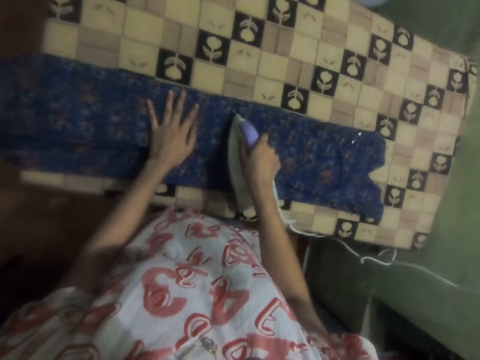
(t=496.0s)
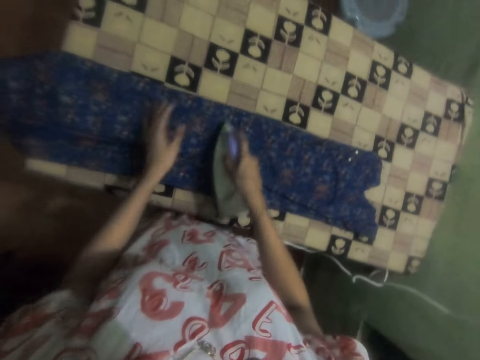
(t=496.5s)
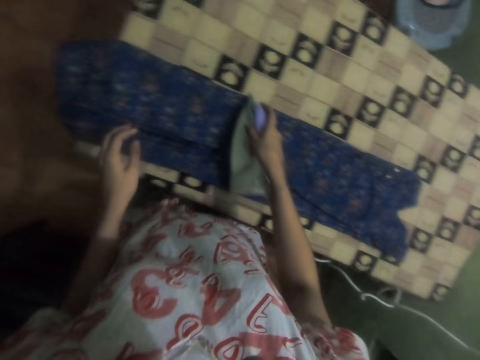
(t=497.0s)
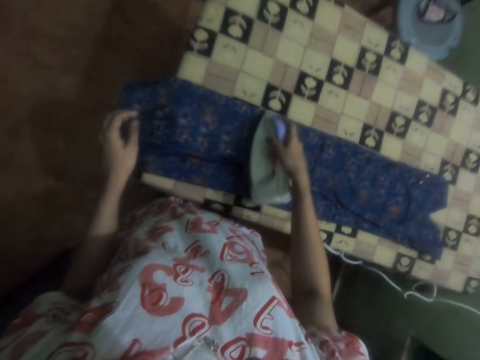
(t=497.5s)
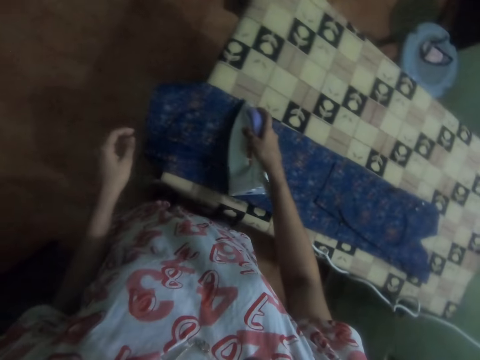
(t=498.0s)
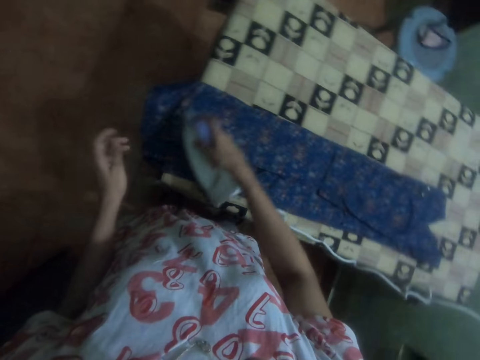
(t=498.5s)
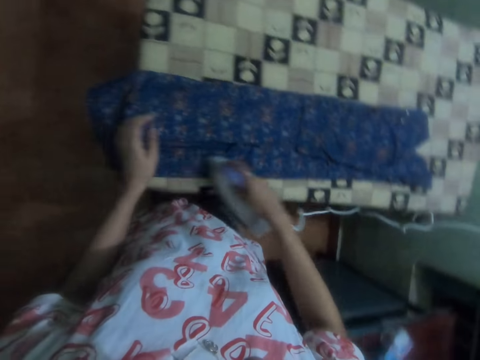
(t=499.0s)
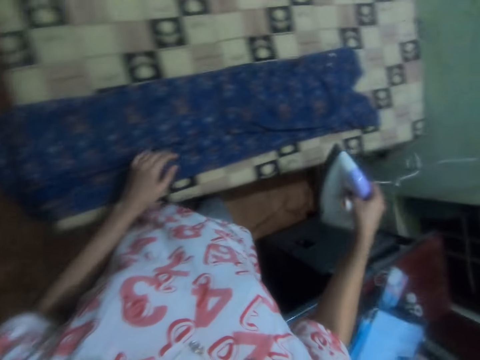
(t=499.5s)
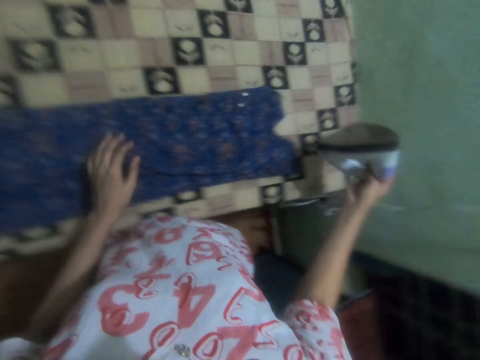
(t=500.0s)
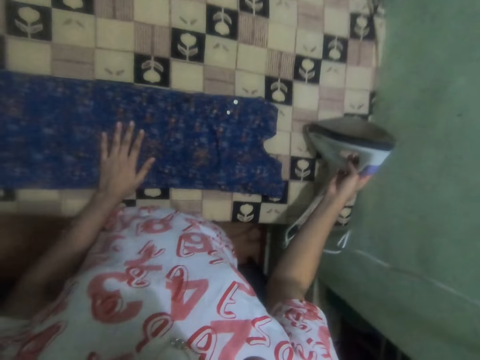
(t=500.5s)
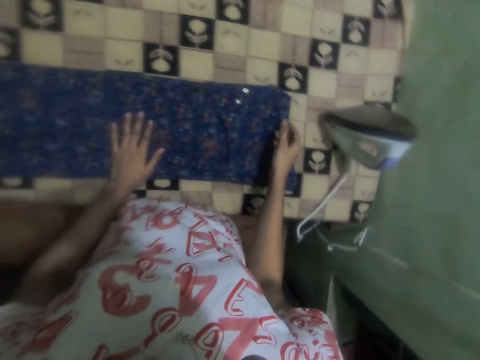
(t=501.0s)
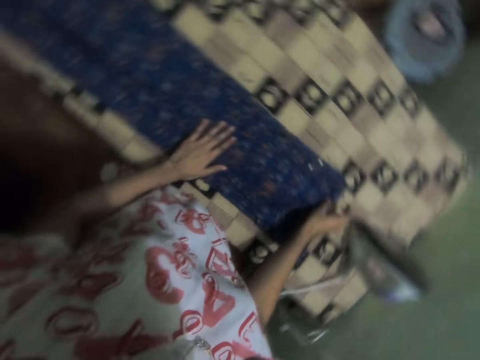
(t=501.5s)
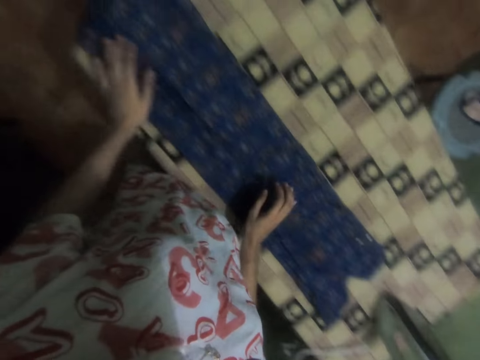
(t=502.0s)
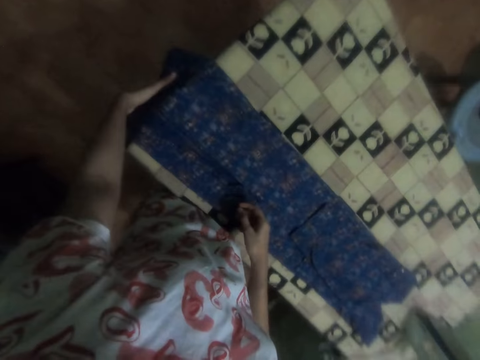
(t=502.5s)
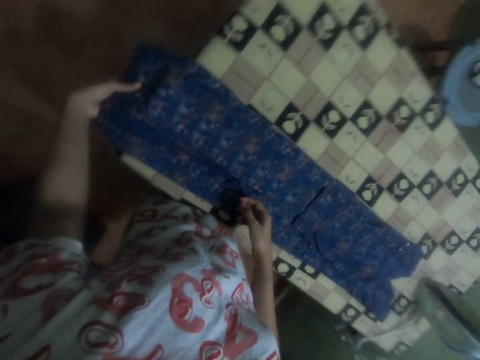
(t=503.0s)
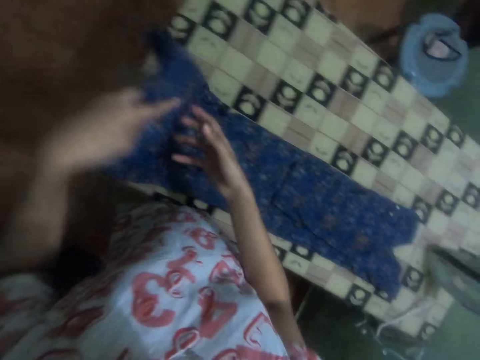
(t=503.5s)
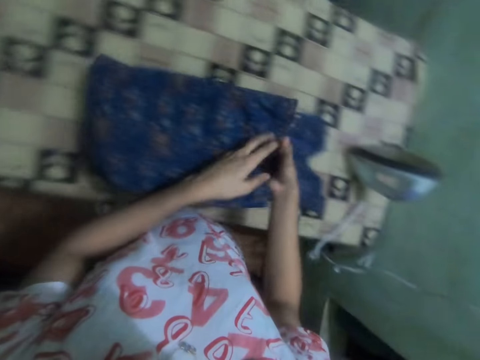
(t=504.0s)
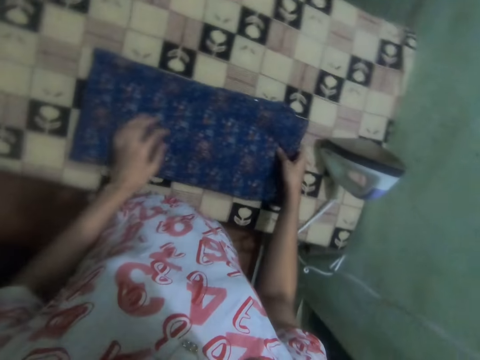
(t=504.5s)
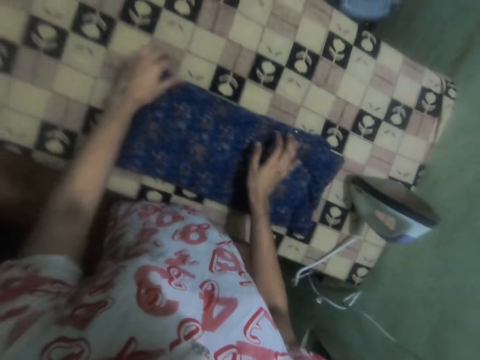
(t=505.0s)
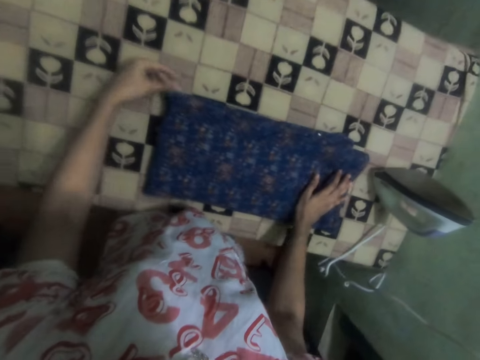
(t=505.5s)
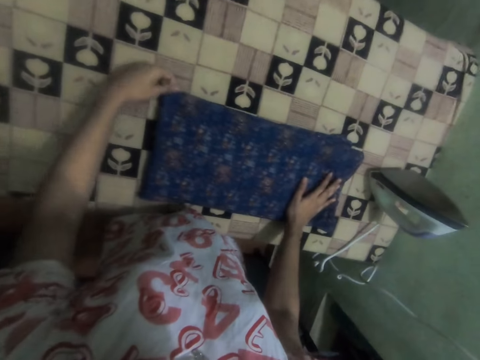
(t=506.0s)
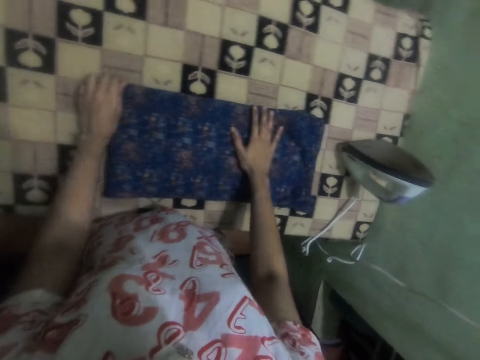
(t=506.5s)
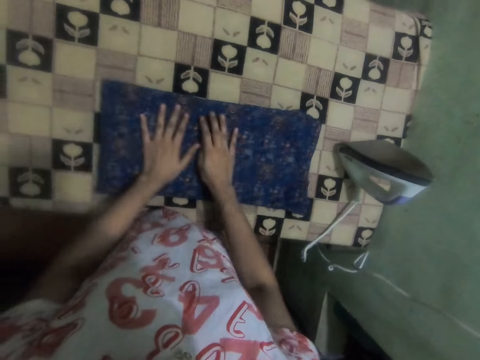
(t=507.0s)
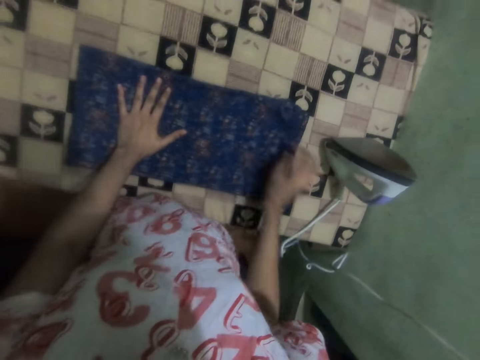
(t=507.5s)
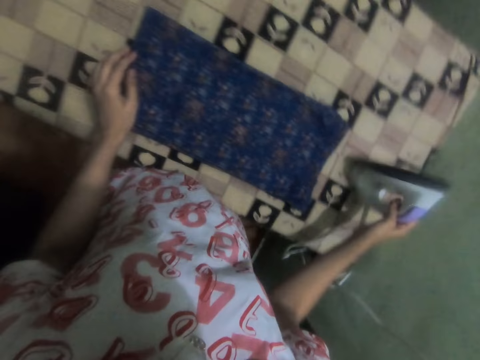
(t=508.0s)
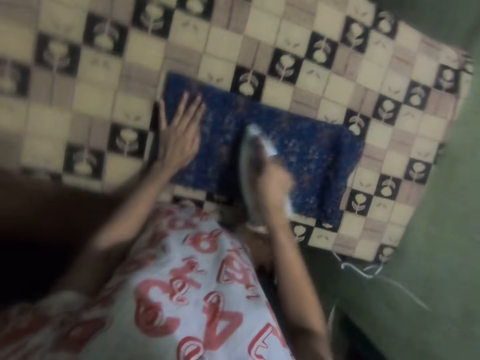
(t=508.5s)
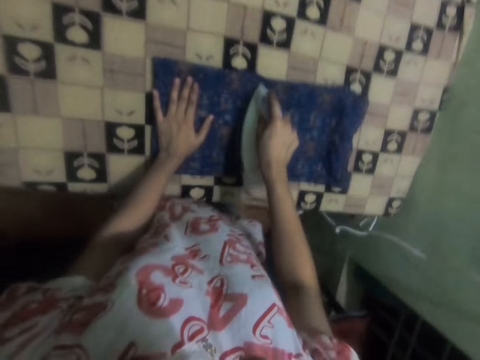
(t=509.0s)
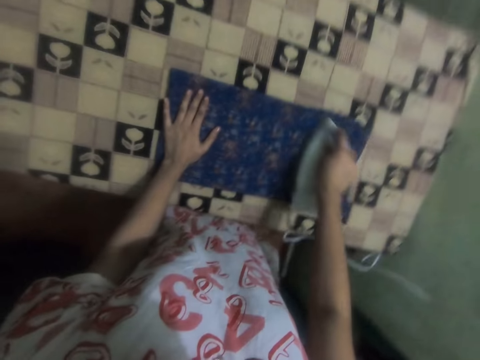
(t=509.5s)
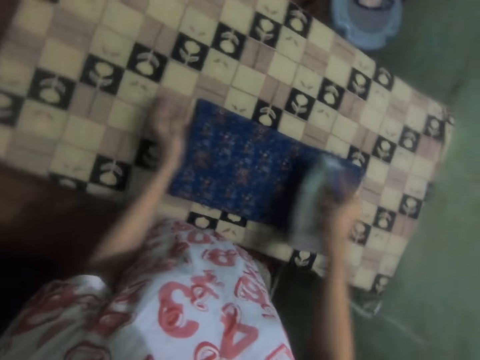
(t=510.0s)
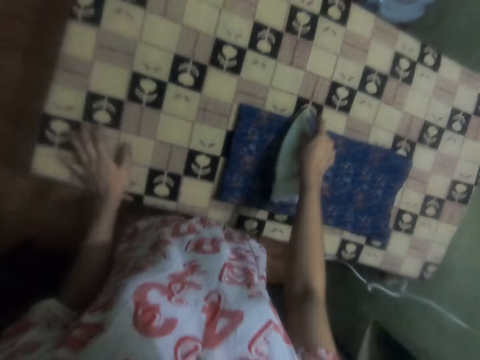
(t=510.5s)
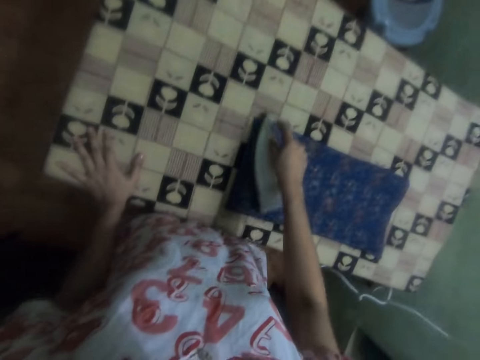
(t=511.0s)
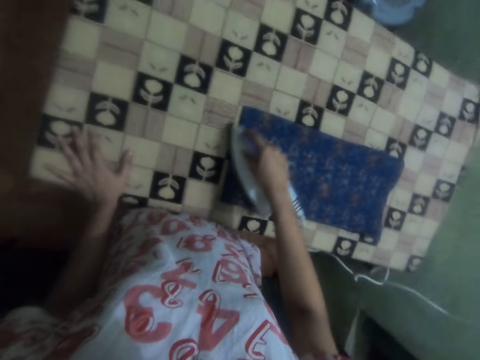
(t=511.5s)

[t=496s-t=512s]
The camera wearer drops the iron box on the table. They fold the cloth with both hands. They pick up the iron box with the right hand and iron the cloth.

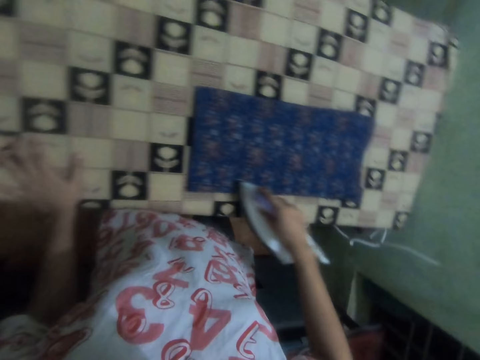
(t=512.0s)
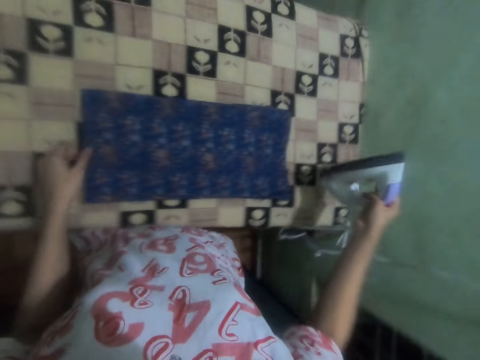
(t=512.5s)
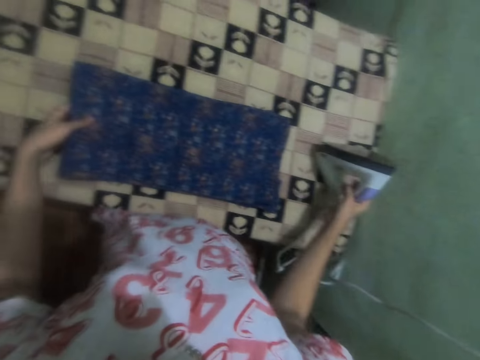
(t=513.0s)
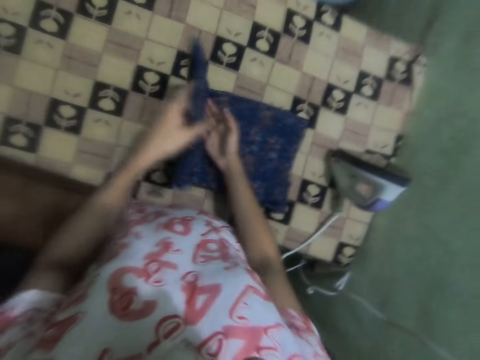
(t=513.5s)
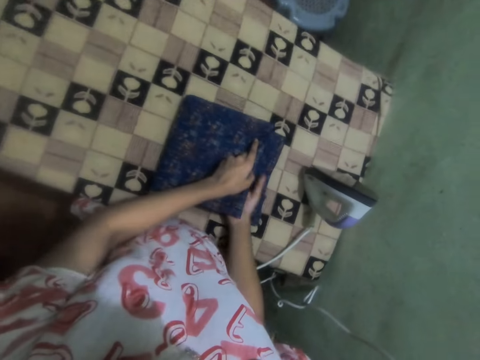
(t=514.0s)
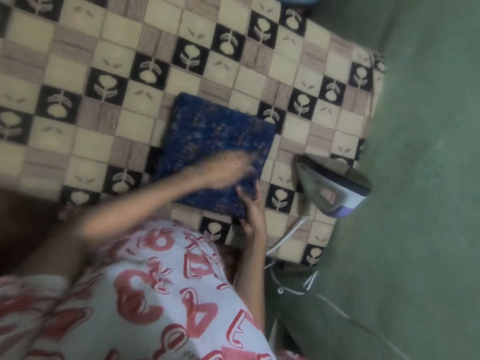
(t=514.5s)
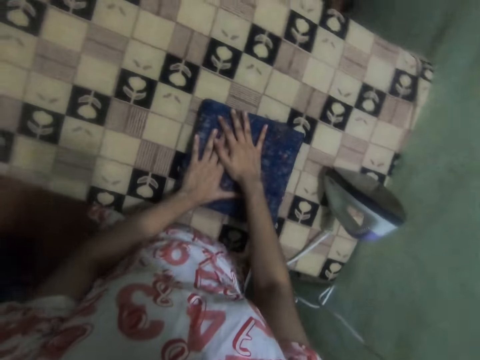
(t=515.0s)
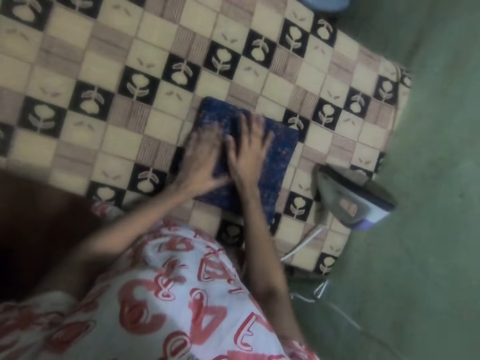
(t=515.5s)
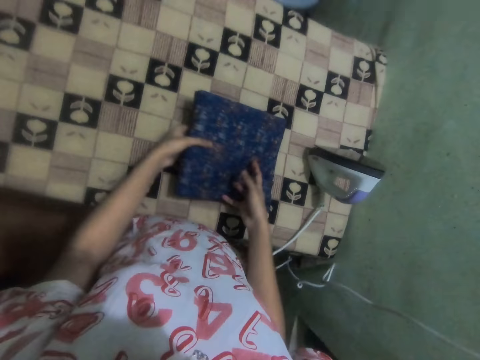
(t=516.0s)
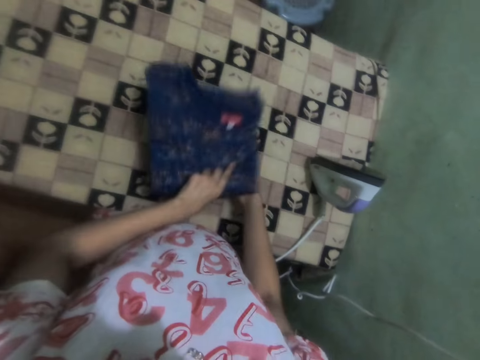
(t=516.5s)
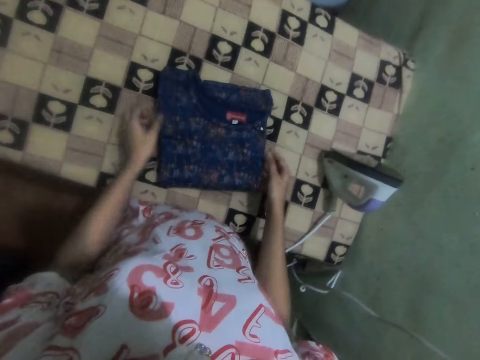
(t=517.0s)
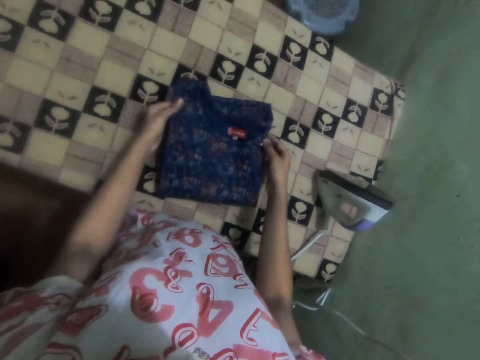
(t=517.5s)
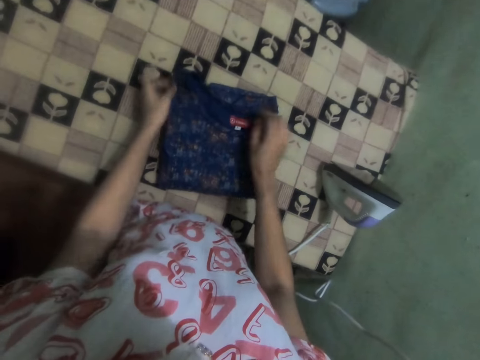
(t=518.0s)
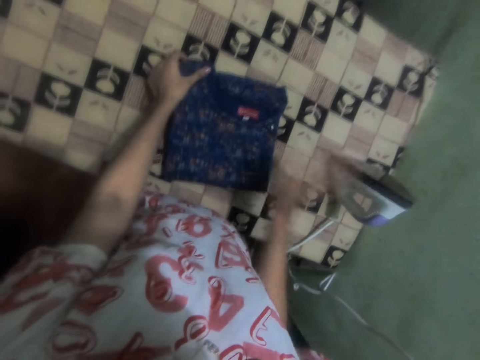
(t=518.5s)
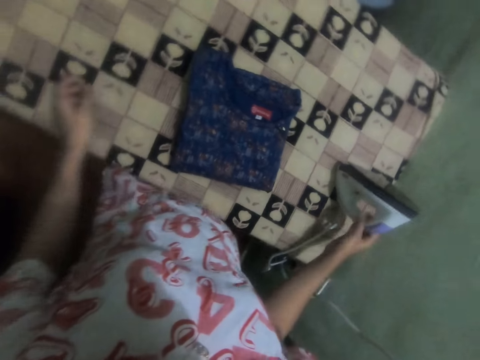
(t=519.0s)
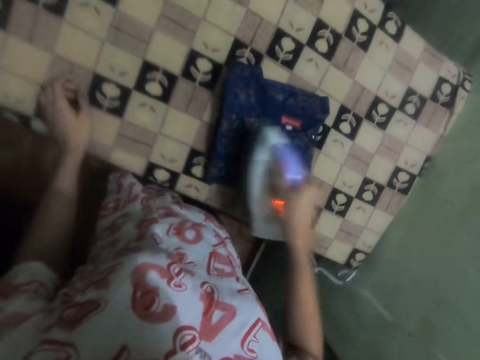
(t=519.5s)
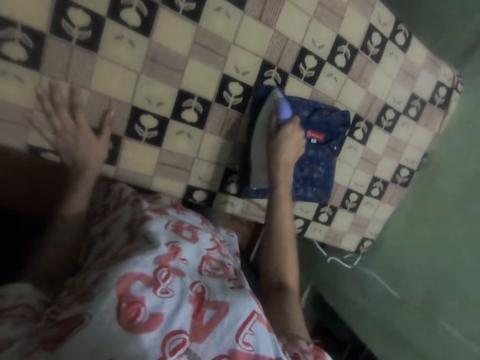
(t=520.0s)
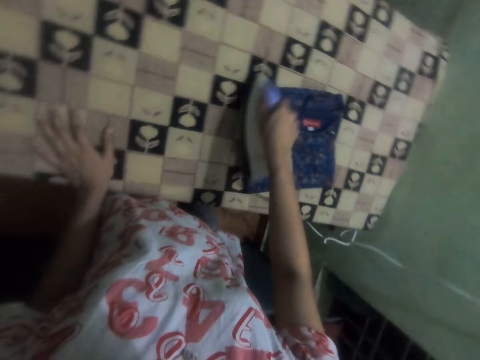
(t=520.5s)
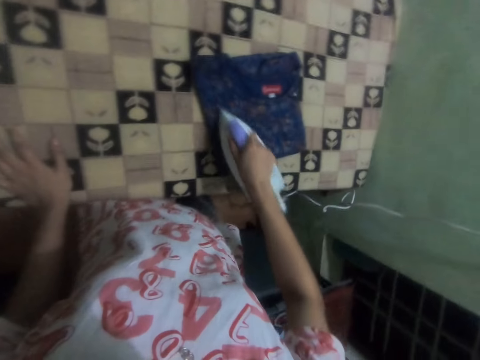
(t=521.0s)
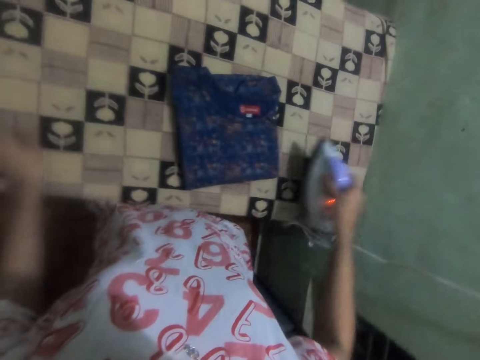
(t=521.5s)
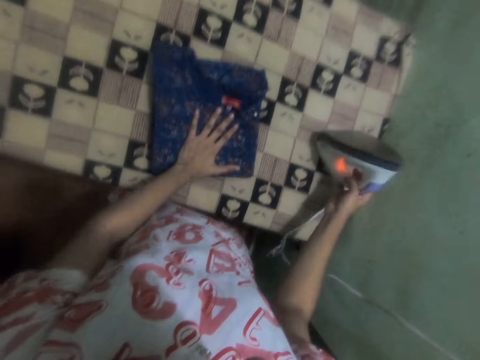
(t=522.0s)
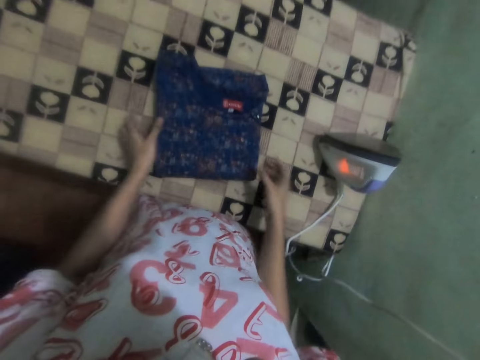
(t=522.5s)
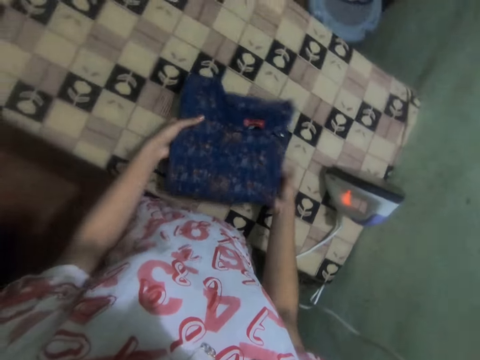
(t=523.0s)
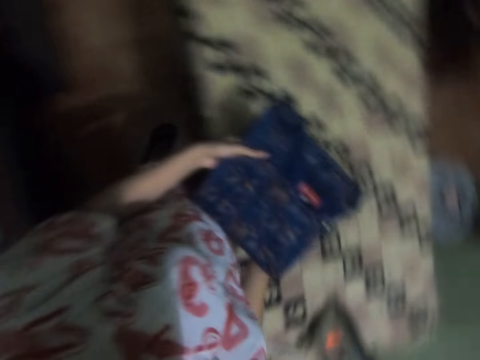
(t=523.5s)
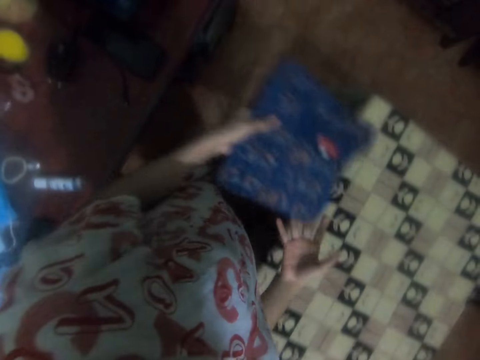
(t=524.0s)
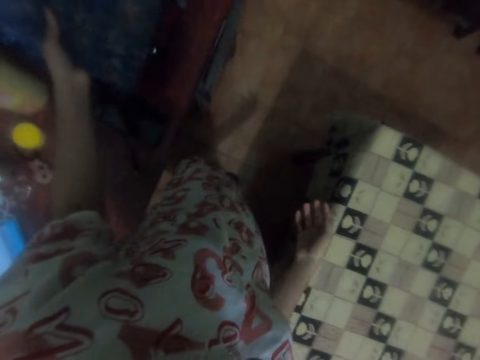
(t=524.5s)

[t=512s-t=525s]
The camera wearer drops the iron box on the table. They fold the cloth with both hands. They turn the cloth with the left hand. They straighten the cloth with both hands. They pick up the iron box with the right hand and iron the cloth. They drop the iron box on the table. They pick up the cloth from the table with both hands. They put the dress aside.
